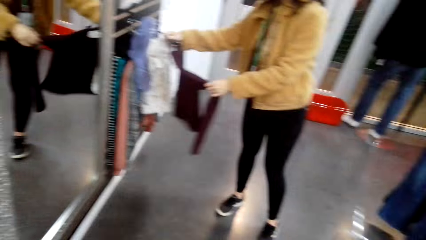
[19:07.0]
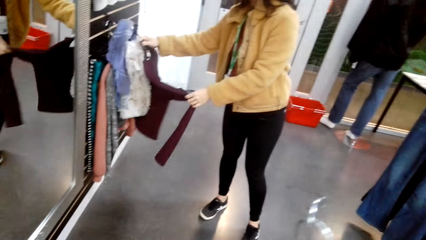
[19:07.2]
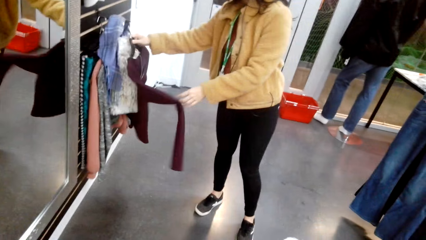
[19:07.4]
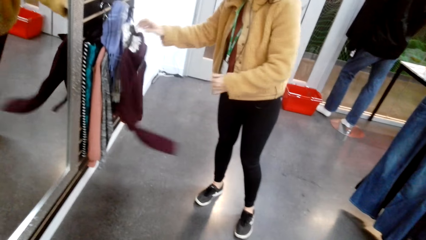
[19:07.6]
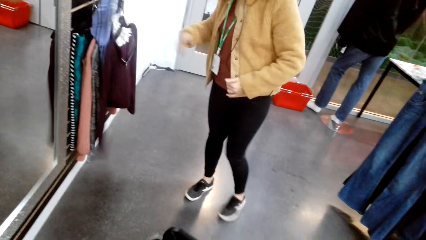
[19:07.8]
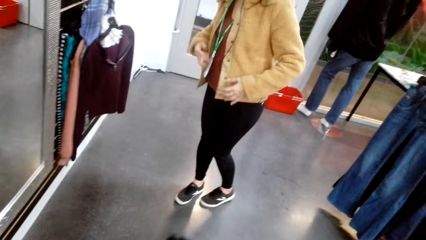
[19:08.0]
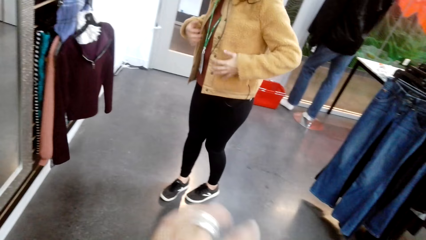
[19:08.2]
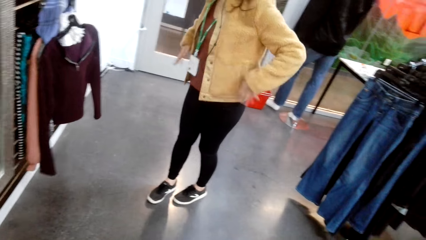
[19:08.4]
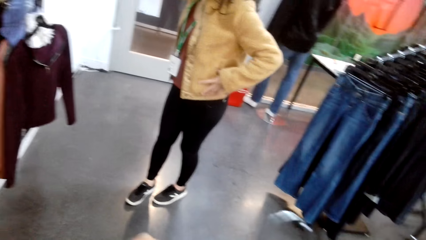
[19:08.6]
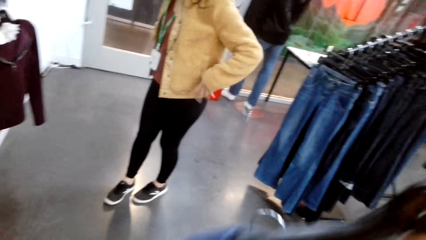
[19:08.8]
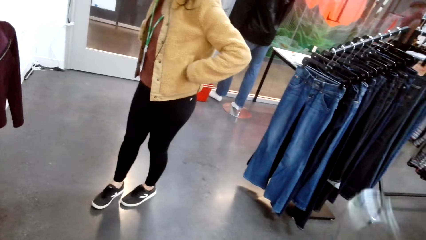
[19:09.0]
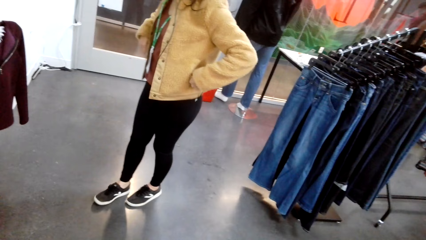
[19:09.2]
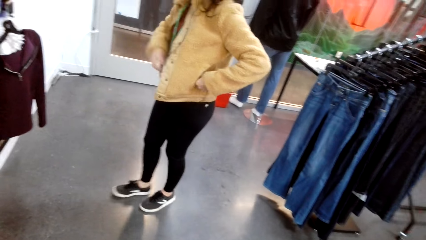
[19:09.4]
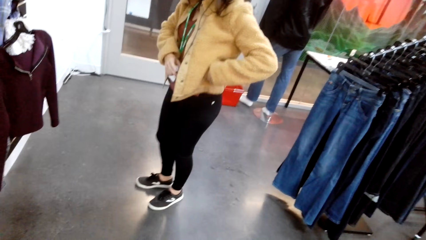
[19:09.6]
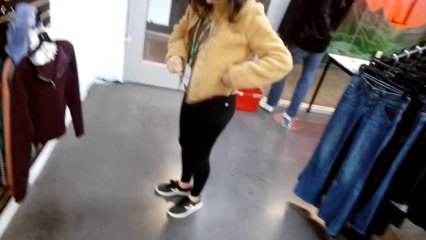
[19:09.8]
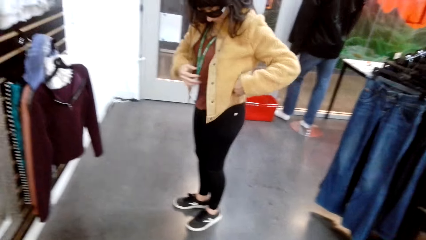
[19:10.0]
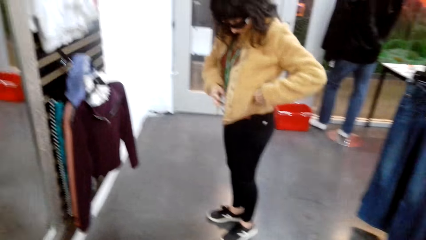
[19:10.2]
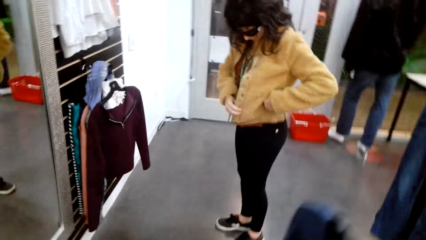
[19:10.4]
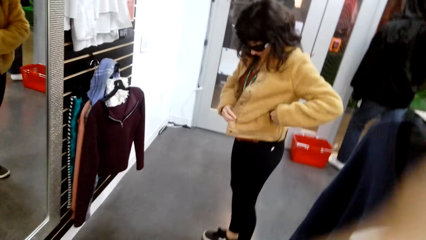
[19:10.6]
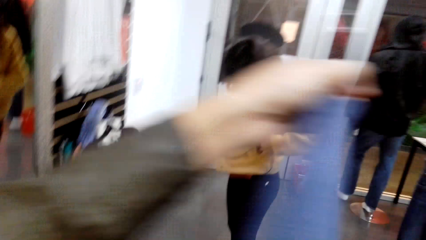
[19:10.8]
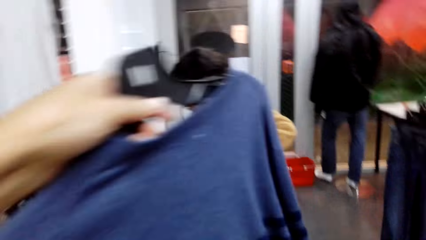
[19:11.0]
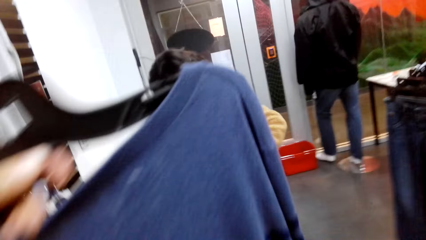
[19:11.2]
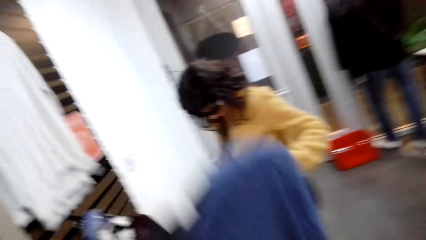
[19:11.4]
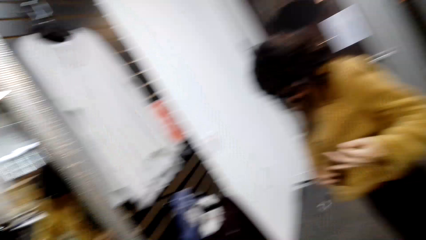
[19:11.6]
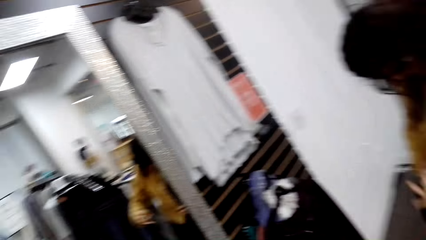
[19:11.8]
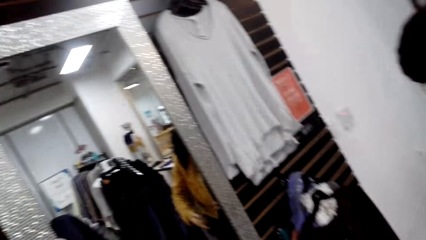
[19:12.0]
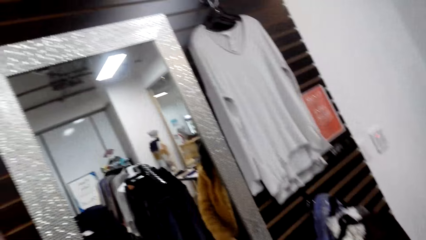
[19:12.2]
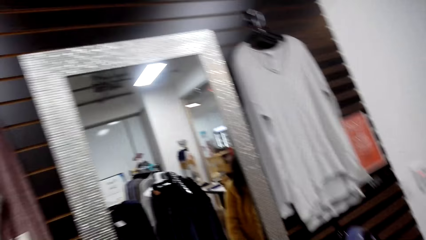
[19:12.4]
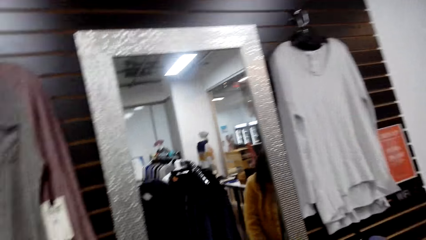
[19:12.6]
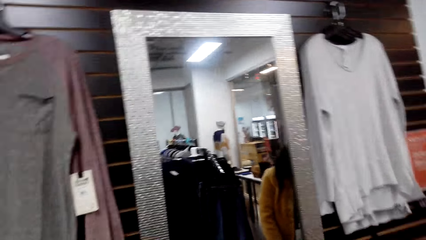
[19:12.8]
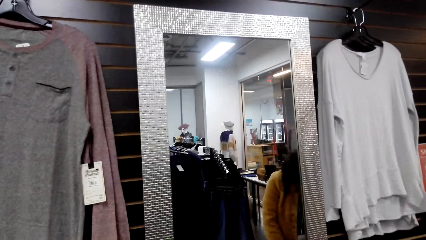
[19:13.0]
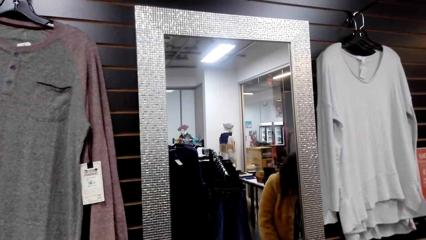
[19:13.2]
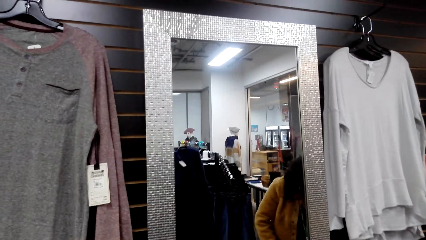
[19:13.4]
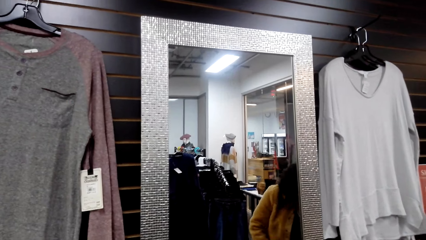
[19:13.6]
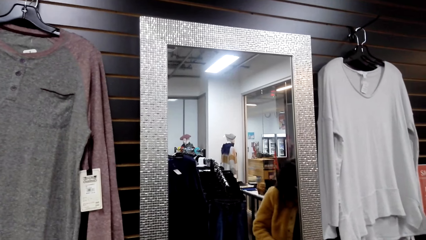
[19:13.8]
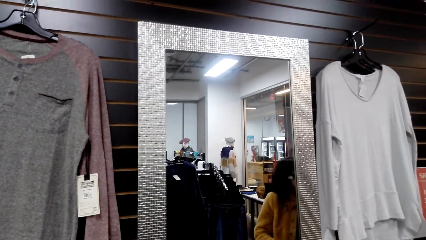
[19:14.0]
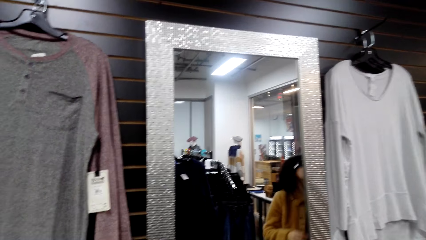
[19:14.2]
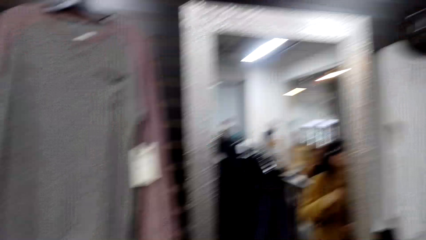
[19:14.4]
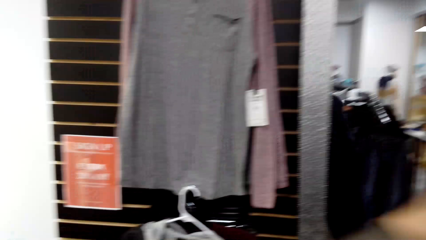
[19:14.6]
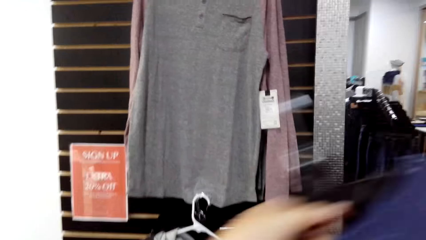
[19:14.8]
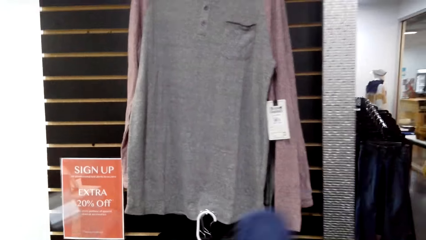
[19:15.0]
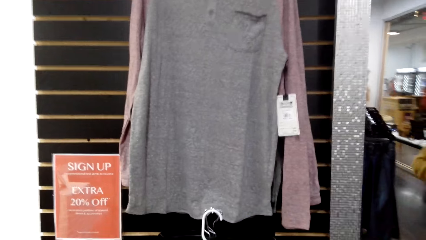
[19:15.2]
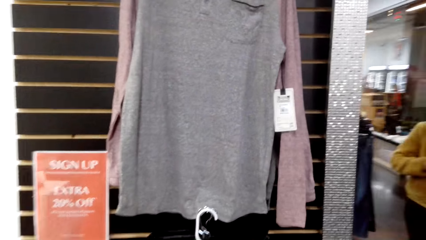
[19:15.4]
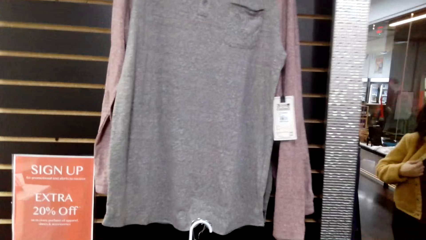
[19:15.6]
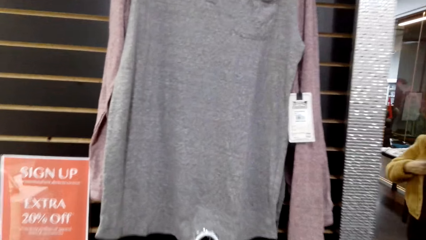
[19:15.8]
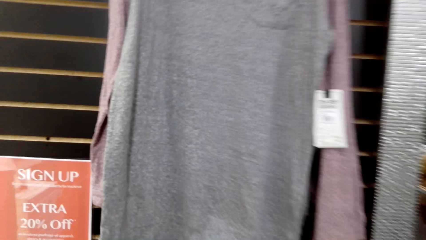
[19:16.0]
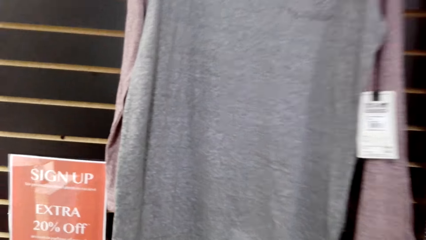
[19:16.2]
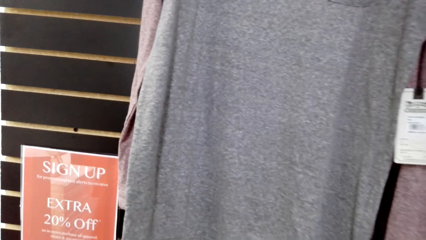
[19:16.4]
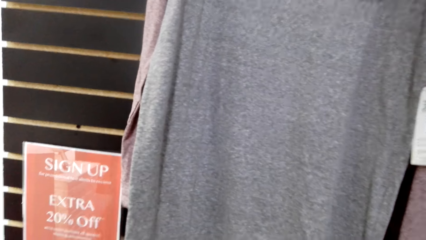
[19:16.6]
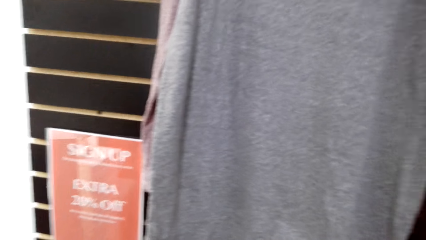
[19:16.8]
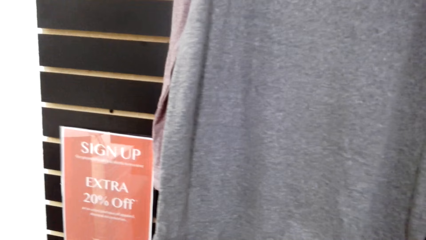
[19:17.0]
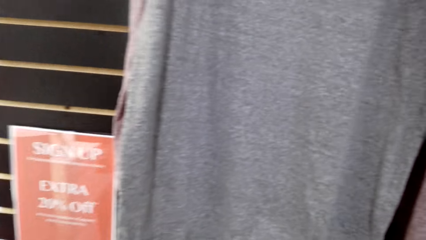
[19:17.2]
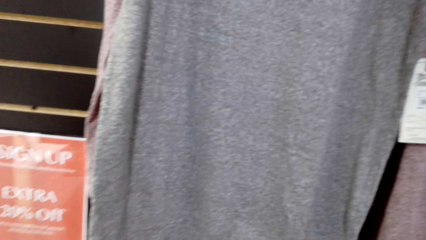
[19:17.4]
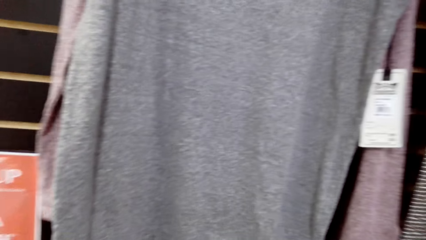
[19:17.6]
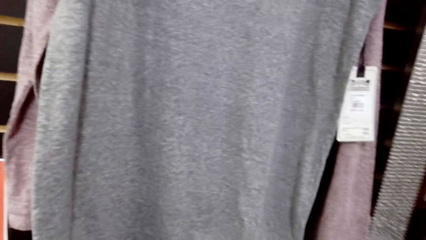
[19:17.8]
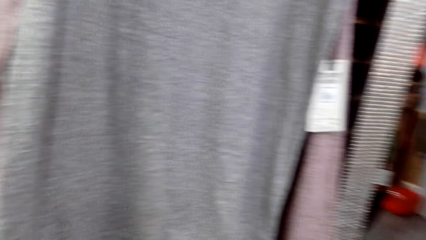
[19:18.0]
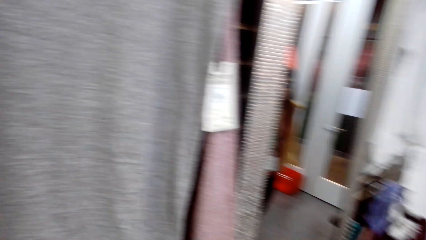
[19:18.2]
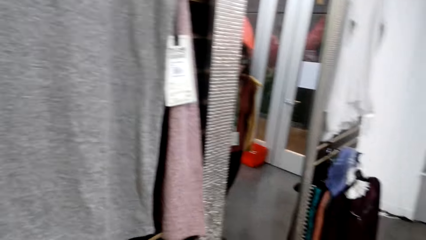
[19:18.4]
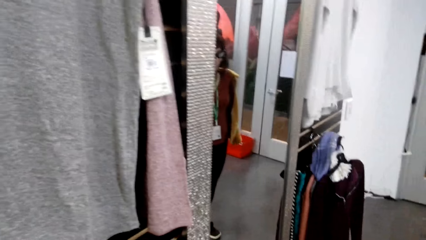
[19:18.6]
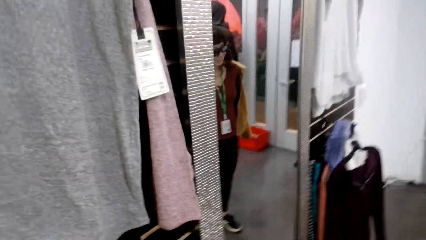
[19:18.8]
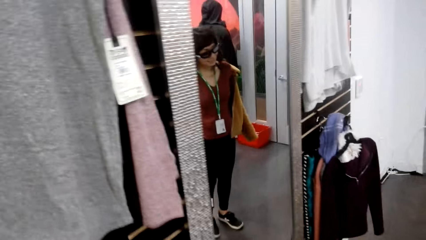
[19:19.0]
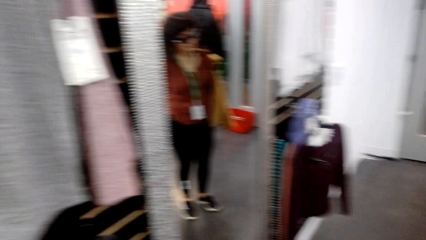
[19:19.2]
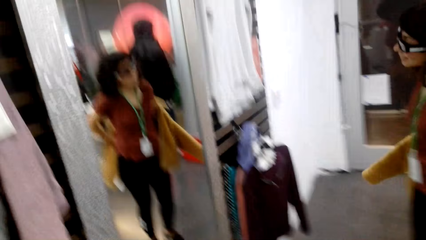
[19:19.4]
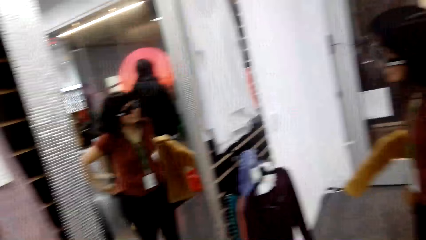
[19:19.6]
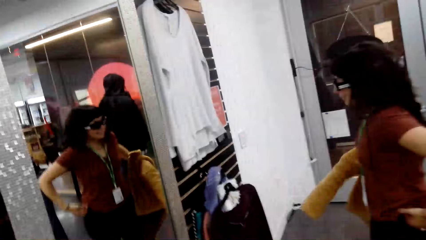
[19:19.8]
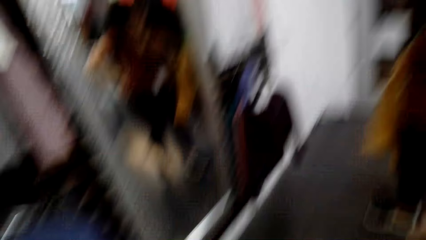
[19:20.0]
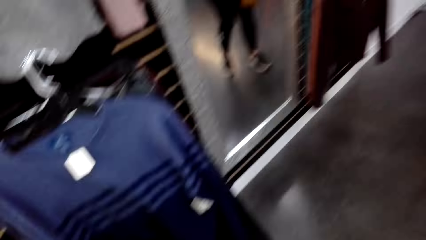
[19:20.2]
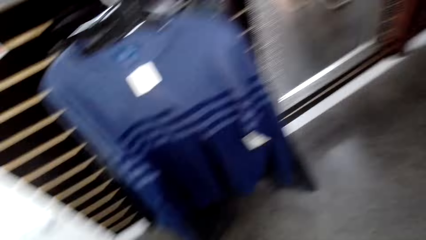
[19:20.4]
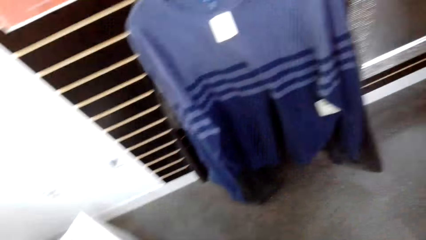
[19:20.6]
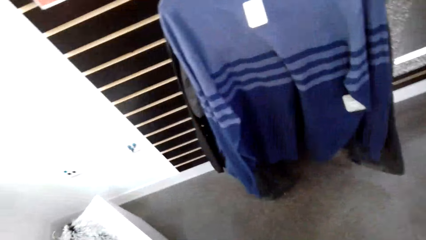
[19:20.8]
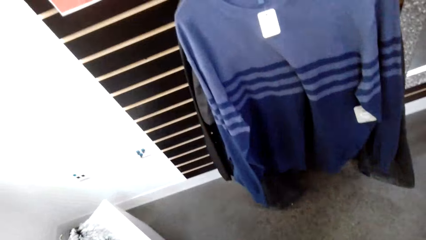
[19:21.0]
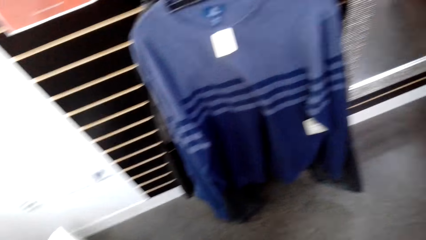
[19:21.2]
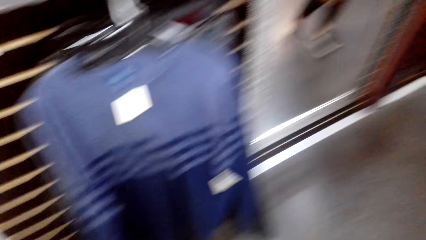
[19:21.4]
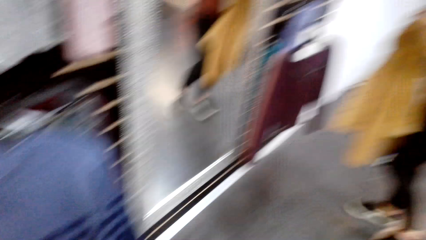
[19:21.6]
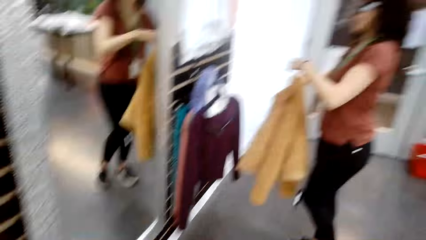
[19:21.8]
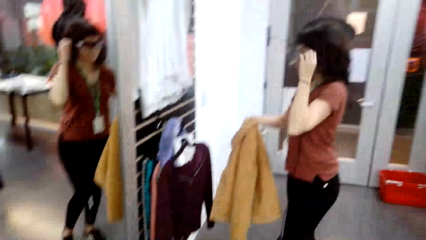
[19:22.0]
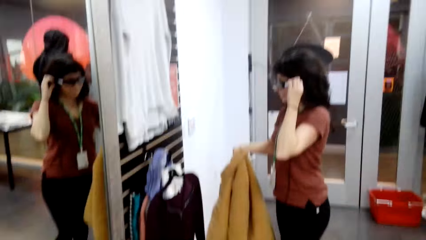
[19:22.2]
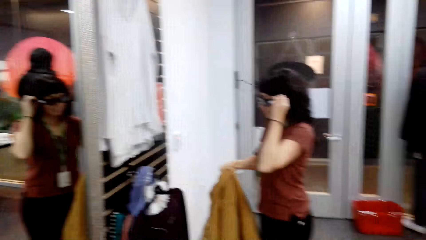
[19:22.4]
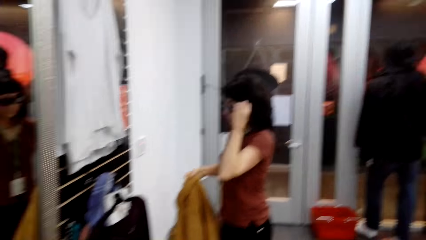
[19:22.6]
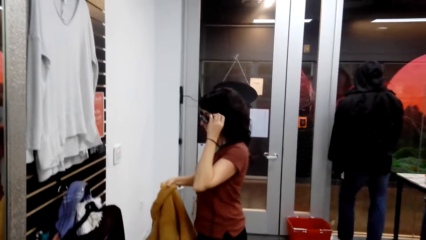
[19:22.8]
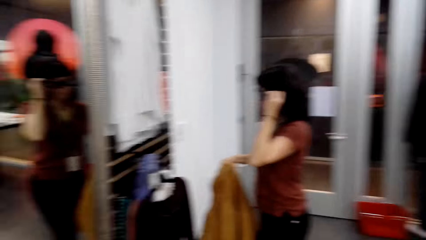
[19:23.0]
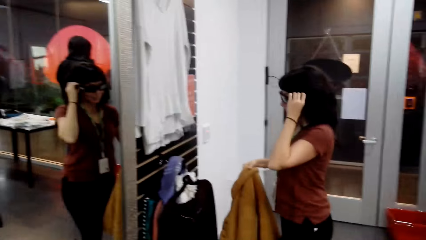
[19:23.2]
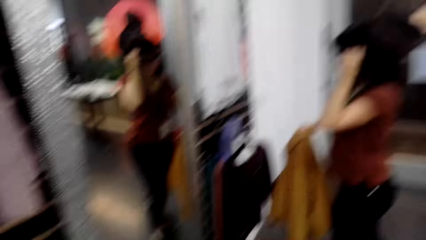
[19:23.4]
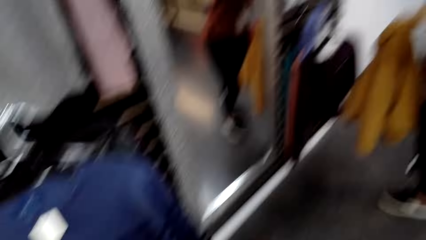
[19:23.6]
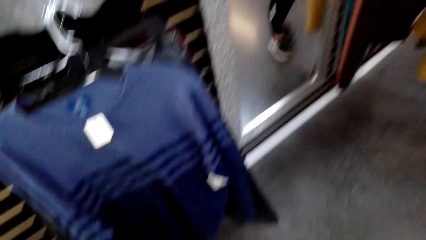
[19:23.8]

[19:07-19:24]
The woman puts the sweater back on the pole. The camera wearer checks out the T-shirt. They raise a blouse. The woman removes the sweater.
